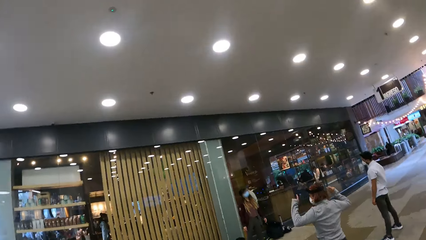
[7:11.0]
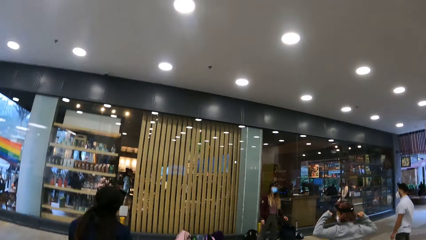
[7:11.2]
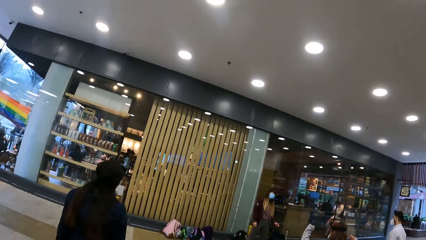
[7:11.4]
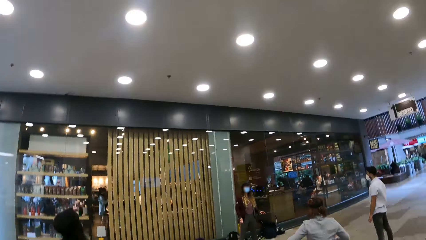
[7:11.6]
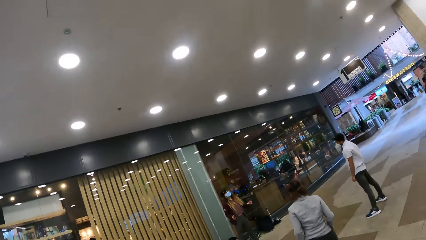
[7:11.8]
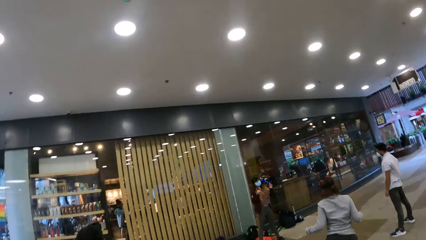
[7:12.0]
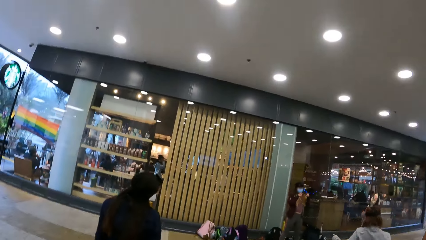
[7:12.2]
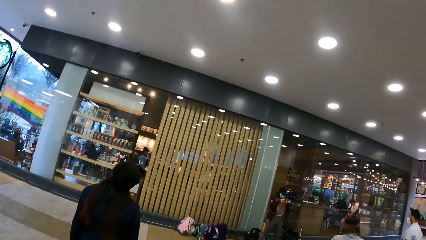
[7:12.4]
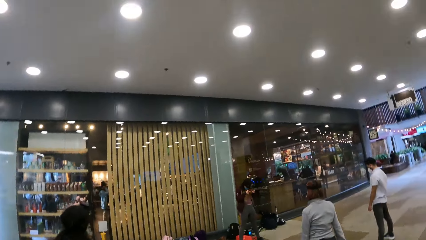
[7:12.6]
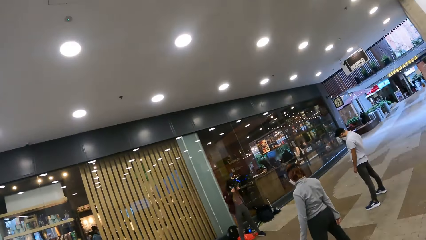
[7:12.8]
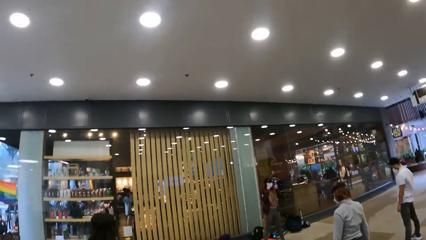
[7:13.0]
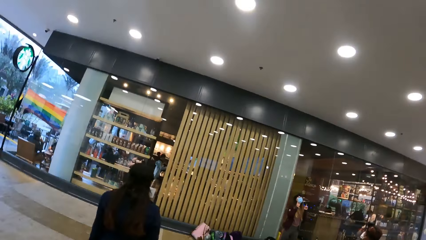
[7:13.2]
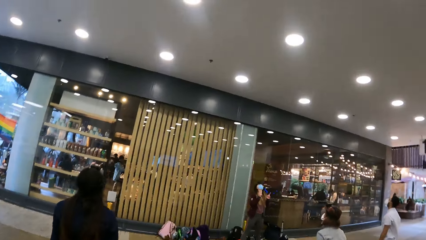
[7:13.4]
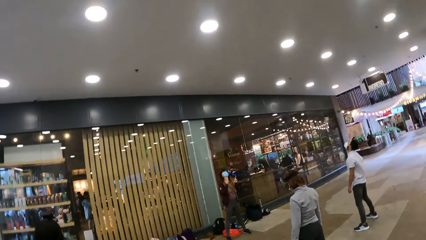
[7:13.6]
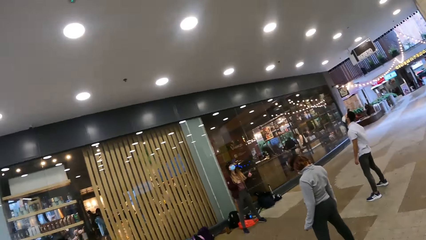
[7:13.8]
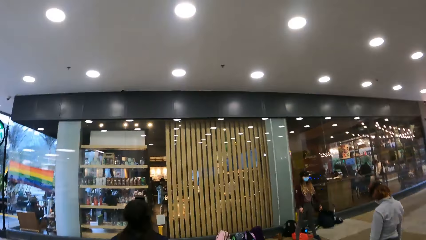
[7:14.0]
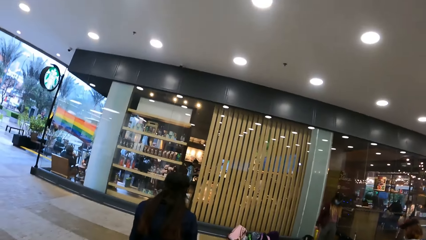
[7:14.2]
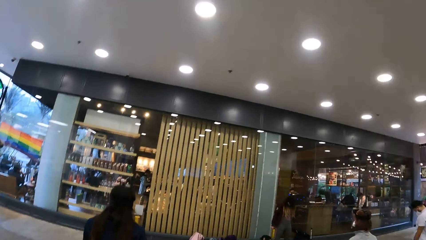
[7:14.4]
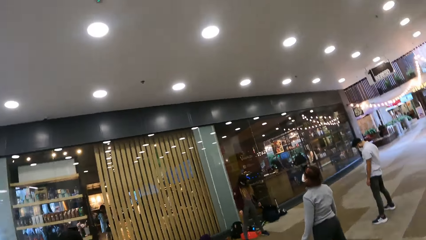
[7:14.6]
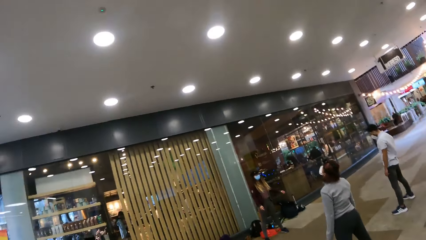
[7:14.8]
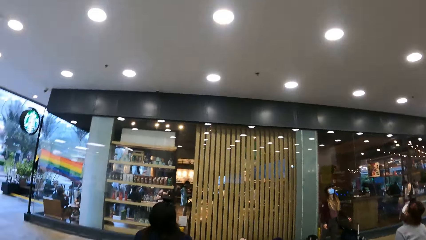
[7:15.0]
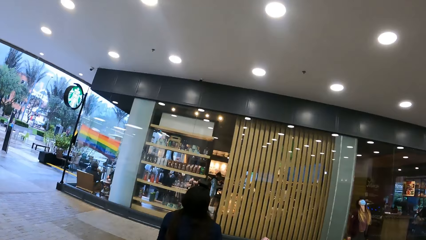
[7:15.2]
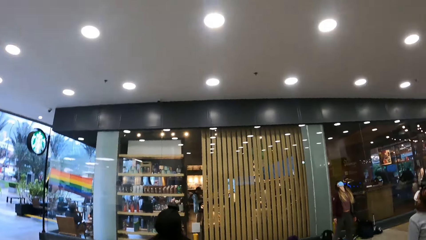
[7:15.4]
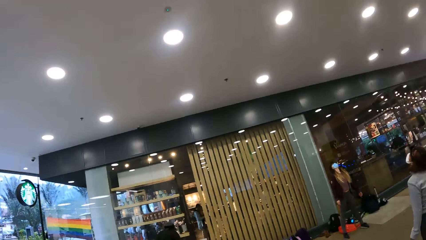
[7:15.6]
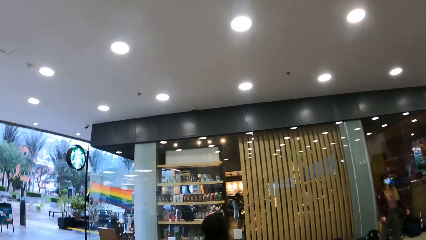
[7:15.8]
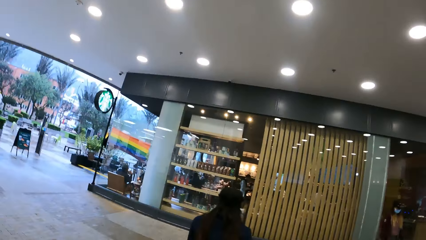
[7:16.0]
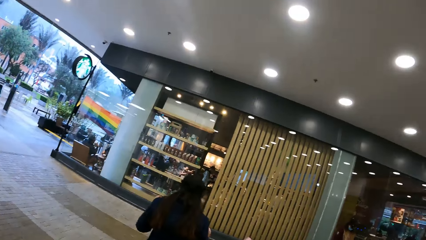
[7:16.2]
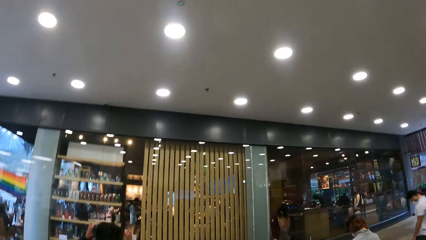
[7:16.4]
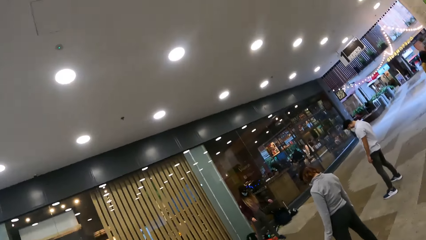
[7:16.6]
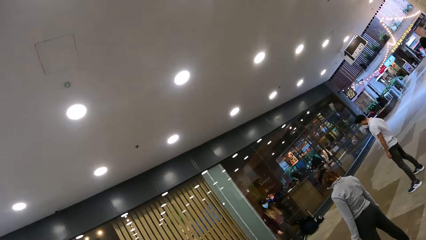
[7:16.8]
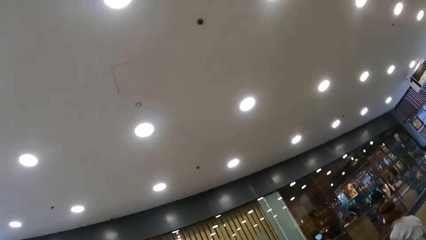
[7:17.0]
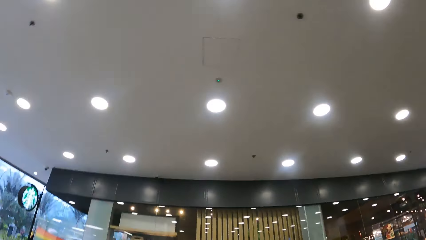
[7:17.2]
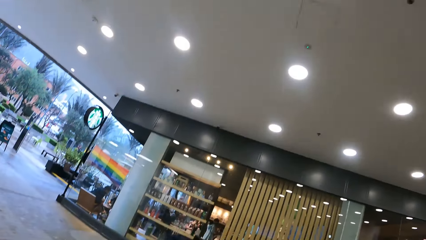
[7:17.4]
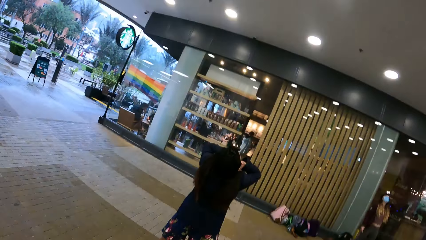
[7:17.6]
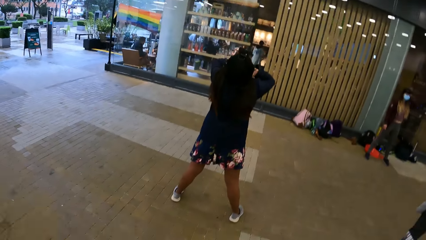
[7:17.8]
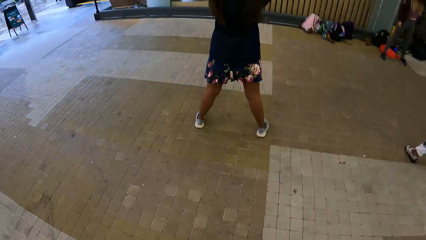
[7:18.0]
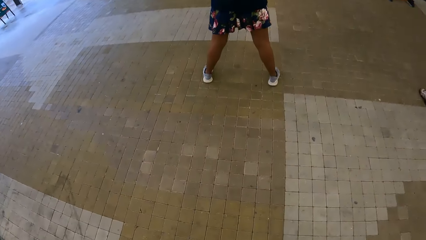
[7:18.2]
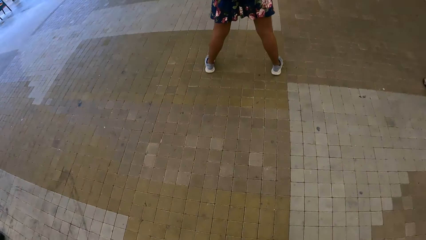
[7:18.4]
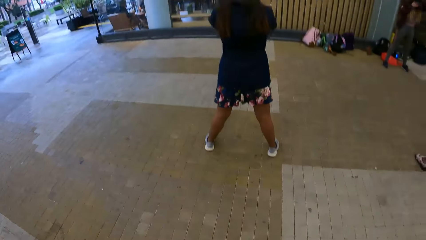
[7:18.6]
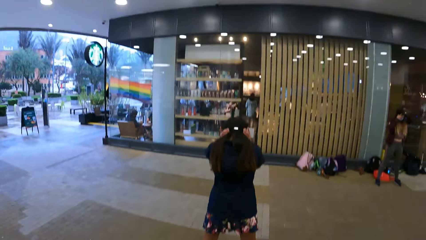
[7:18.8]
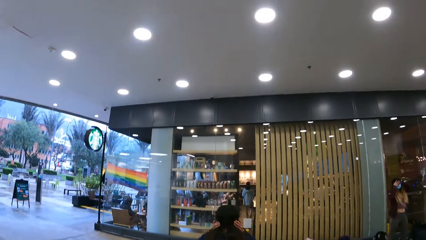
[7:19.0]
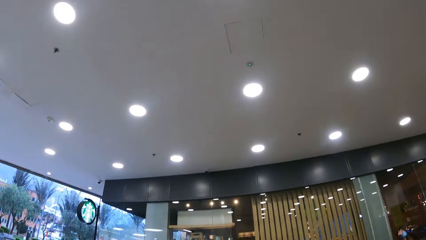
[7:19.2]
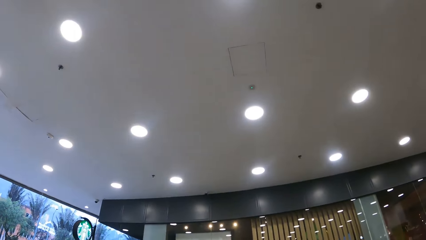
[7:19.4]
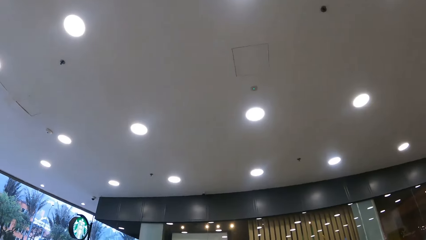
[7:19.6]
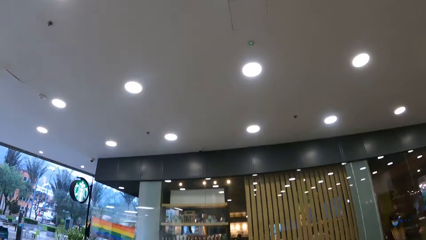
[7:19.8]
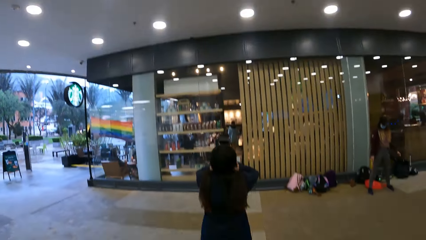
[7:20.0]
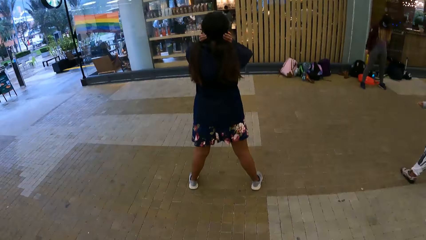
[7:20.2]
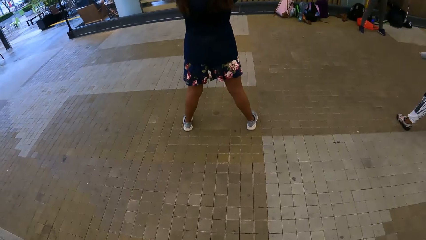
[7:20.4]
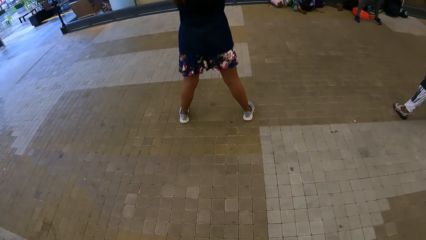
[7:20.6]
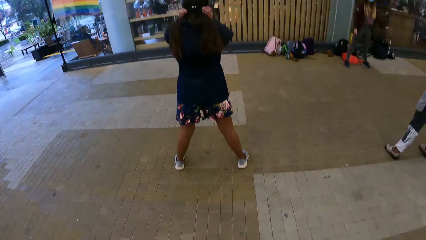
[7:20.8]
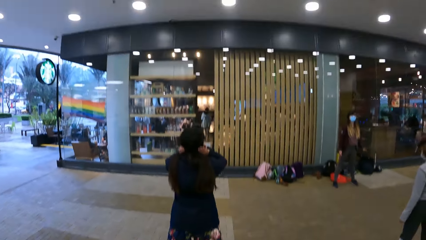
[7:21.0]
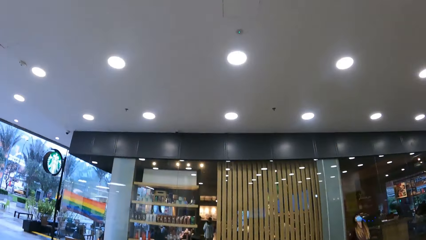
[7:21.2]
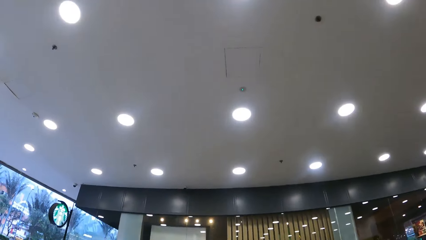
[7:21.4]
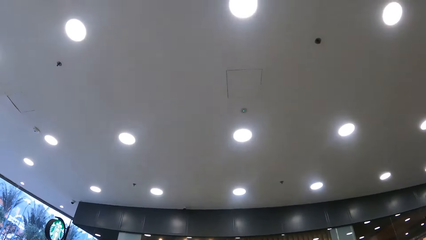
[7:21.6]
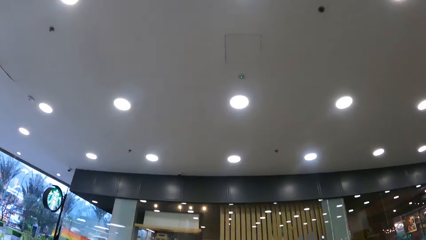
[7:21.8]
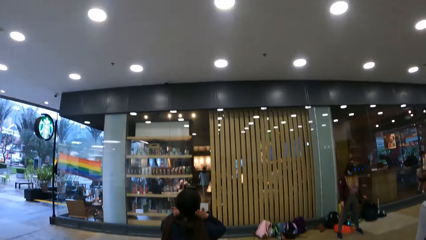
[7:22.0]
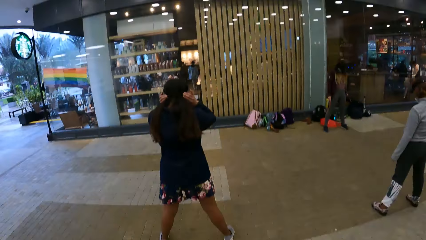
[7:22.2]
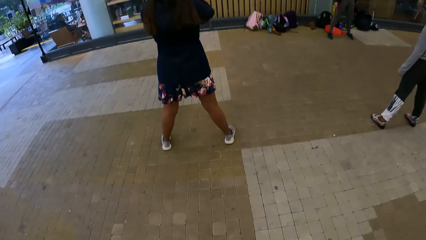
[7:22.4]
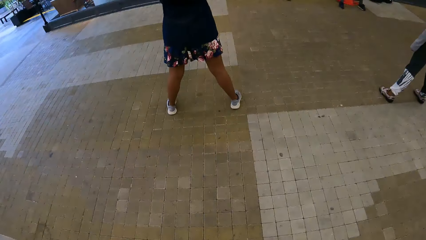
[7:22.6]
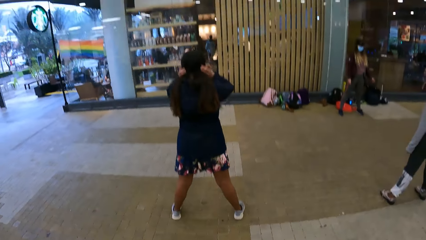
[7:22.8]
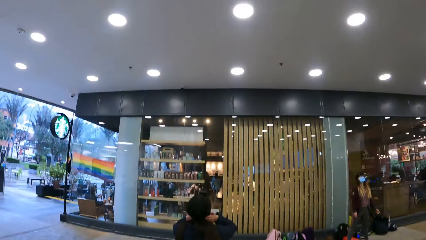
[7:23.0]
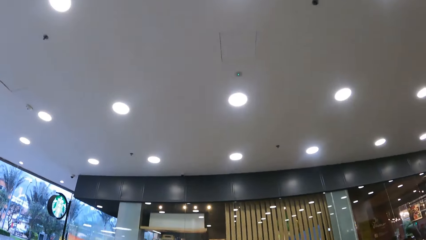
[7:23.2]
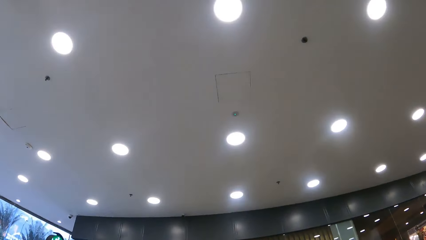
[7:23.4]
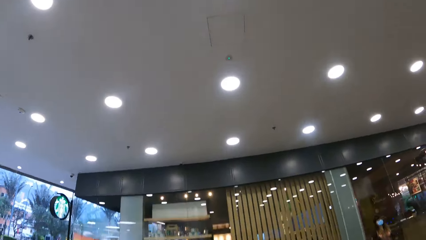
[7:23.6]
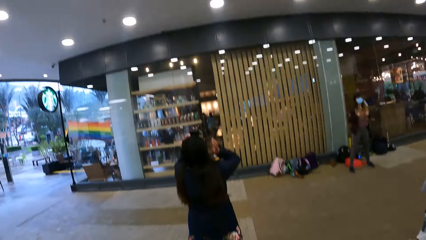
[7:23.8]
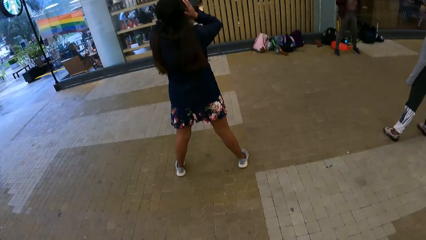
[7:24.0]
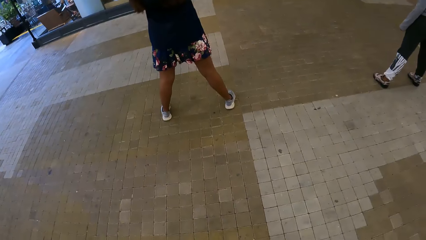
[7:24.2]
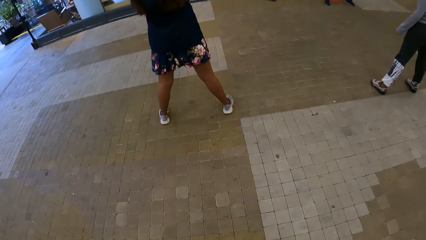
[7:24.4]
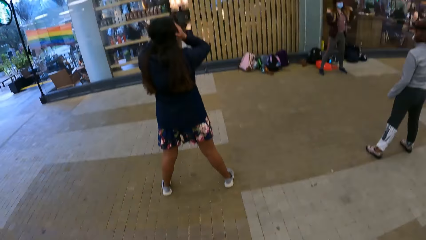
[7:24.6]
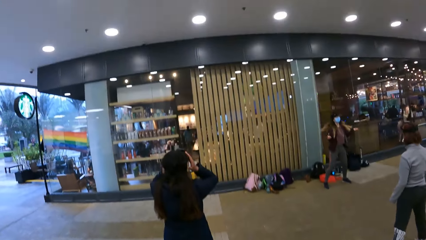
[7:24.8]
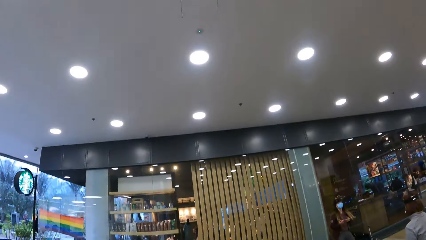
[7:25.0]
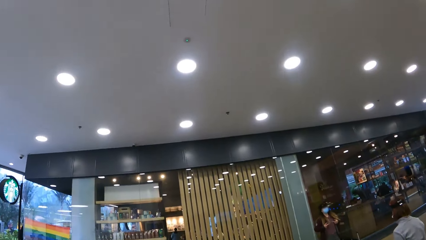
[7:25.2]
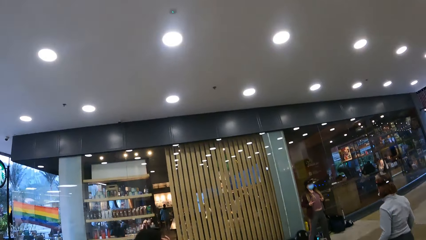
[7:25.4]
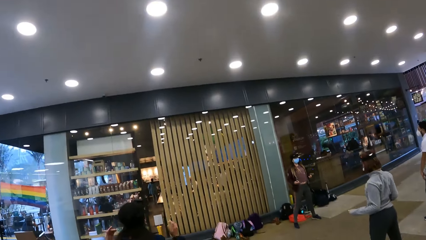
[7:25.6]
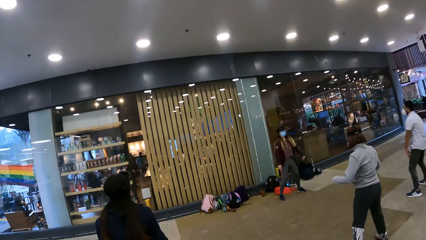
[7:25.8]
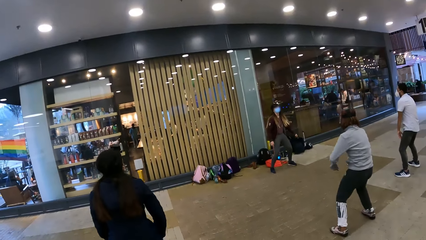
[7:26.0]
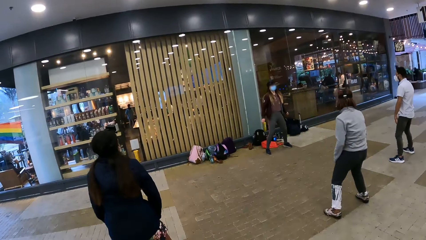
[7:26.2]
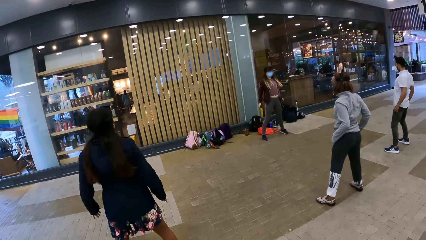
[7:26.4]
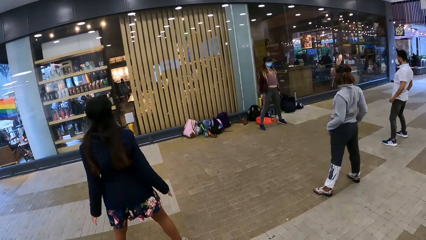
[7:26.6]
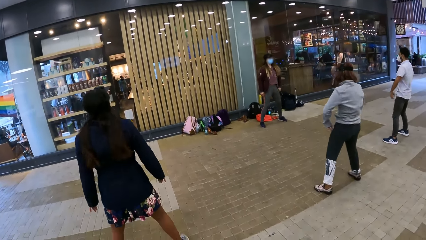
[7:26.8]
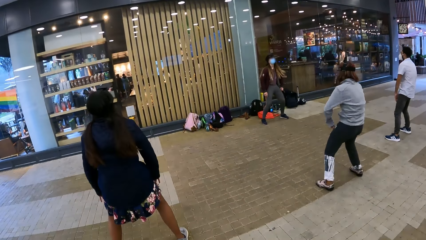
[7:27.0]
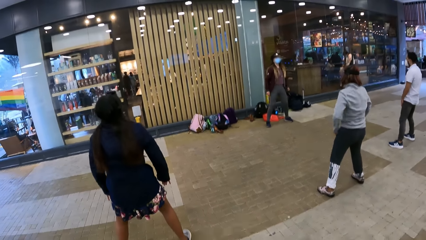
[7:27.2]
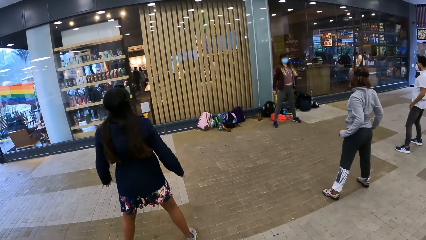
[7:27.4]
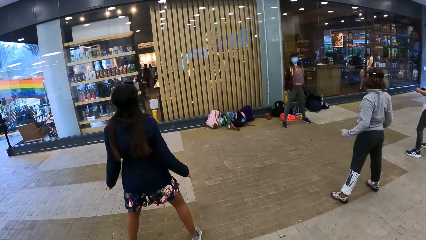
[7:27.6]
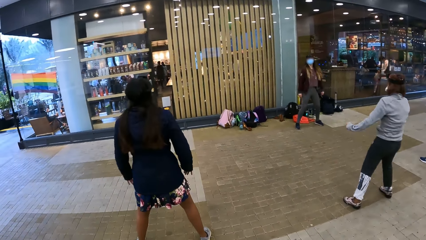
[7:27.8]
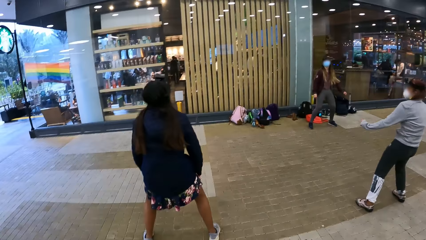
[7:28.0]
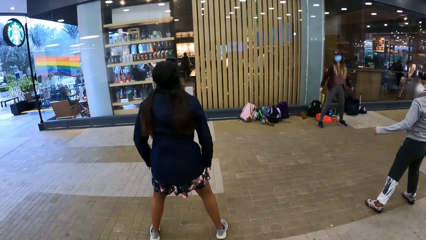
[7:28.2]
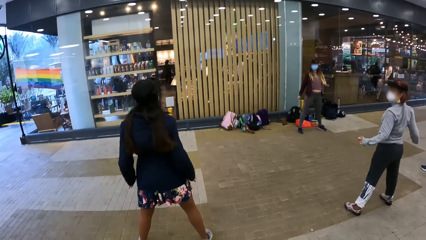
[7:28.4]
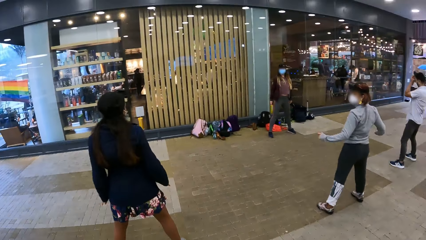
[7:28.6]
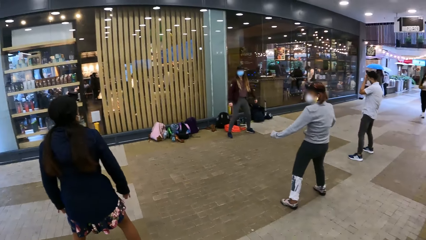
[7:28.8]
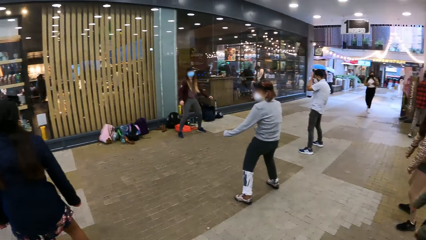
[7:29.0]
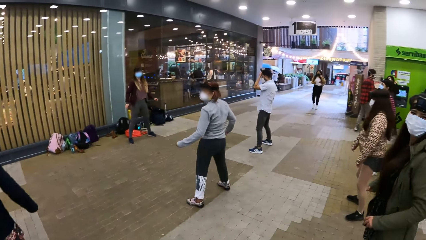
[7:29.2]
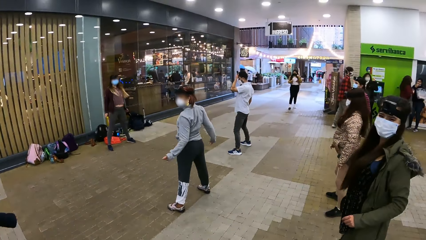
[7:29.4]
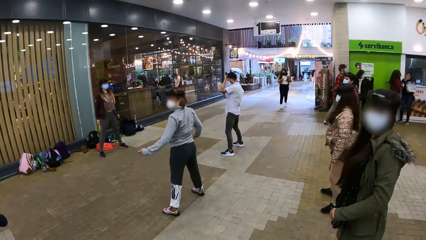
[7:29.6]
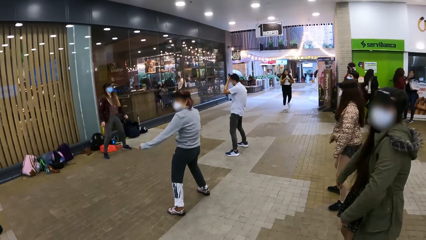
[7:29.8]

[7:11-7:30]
The camera wearer shakes the camera side to side. They look down. They look up. They look down.
